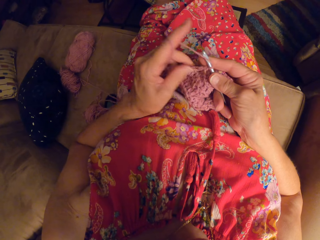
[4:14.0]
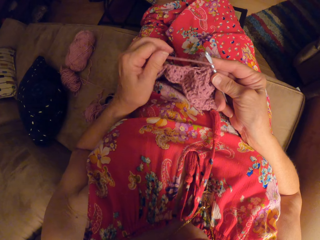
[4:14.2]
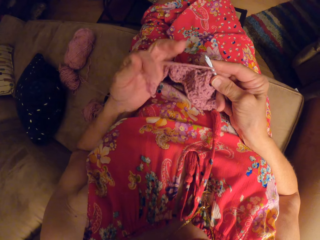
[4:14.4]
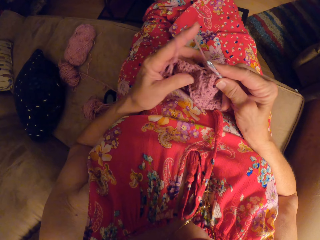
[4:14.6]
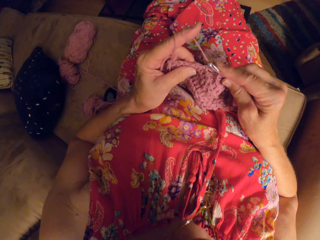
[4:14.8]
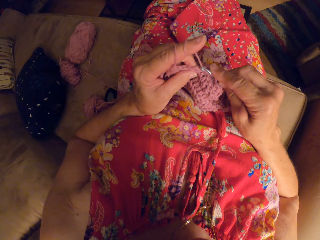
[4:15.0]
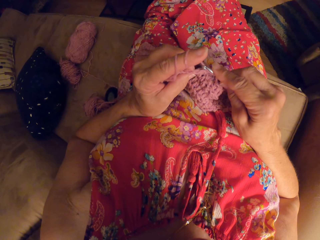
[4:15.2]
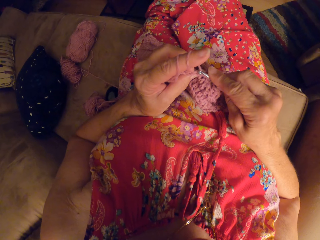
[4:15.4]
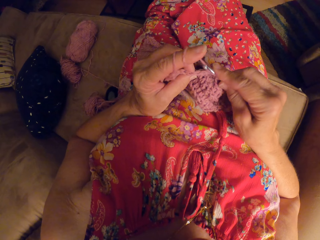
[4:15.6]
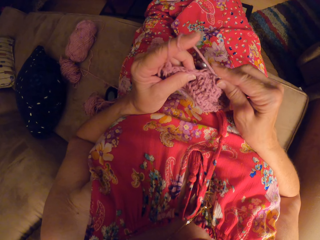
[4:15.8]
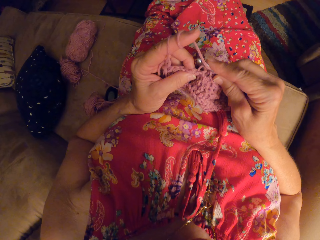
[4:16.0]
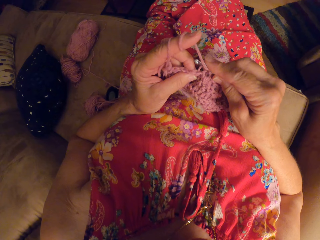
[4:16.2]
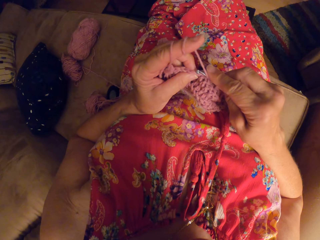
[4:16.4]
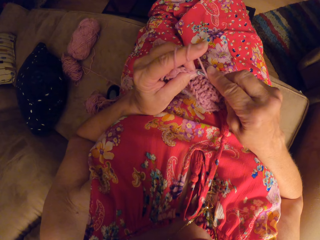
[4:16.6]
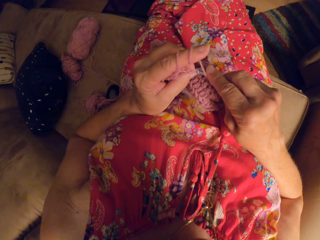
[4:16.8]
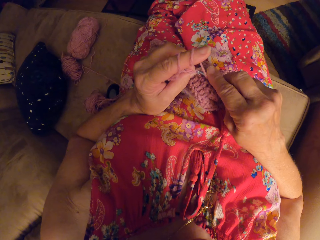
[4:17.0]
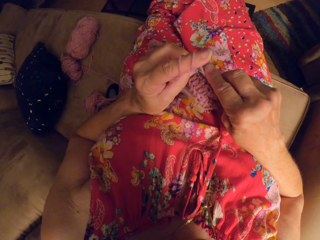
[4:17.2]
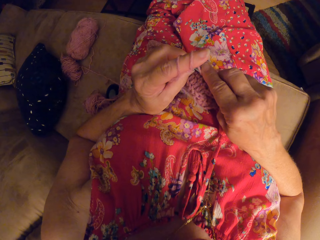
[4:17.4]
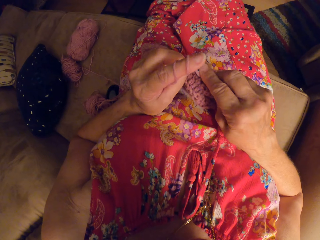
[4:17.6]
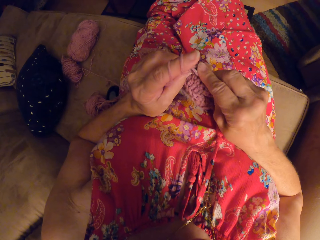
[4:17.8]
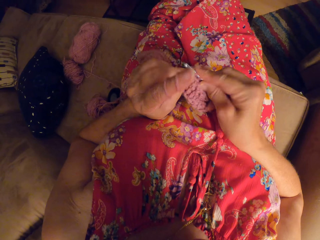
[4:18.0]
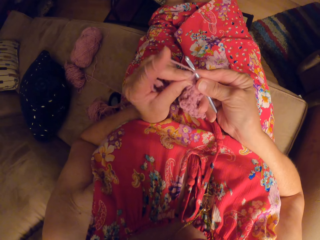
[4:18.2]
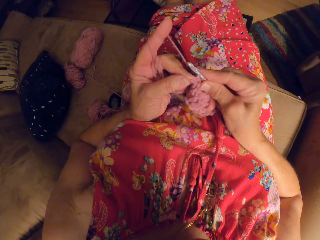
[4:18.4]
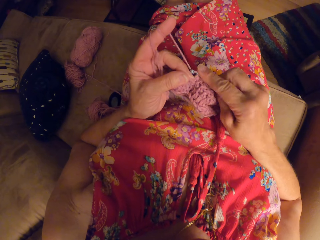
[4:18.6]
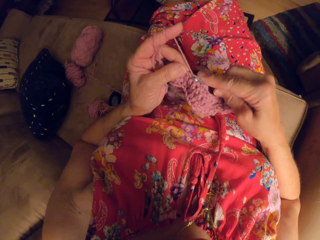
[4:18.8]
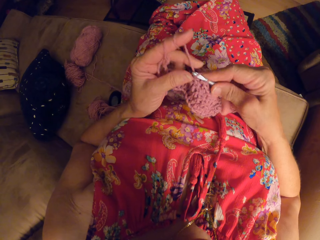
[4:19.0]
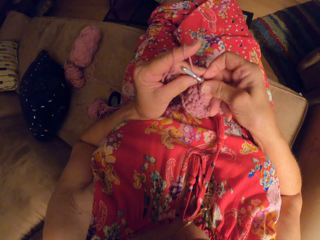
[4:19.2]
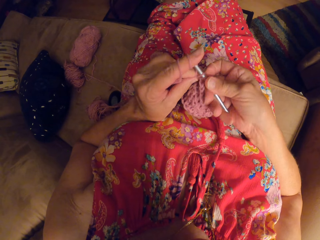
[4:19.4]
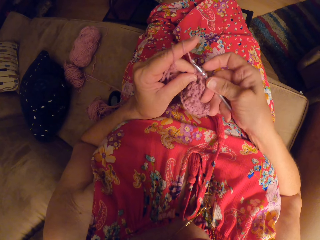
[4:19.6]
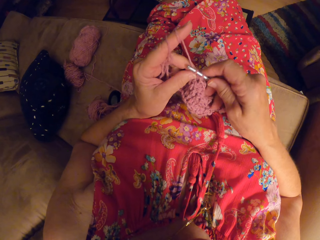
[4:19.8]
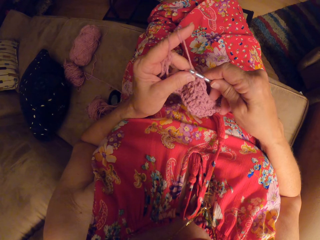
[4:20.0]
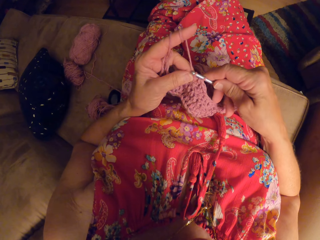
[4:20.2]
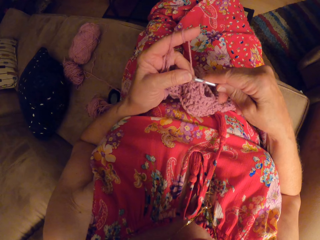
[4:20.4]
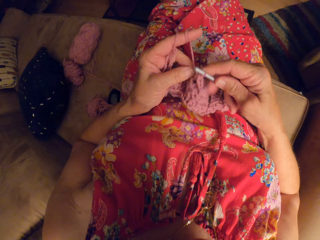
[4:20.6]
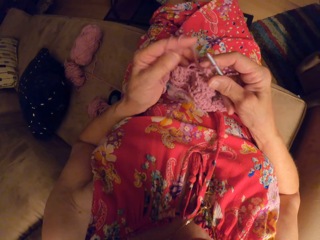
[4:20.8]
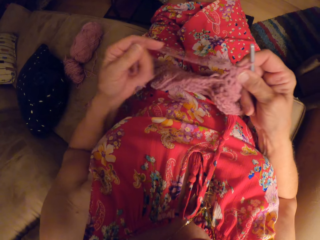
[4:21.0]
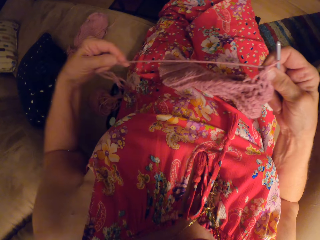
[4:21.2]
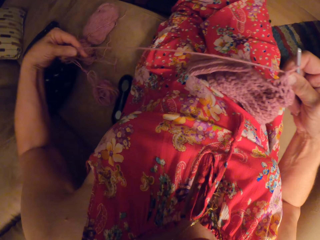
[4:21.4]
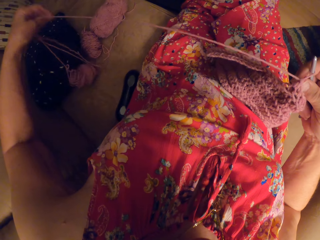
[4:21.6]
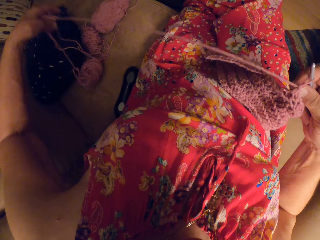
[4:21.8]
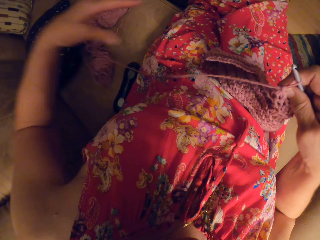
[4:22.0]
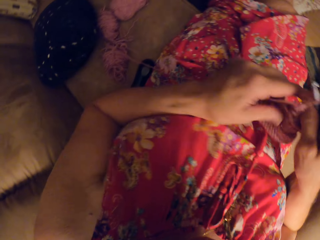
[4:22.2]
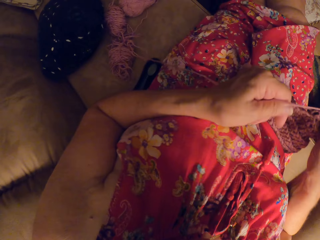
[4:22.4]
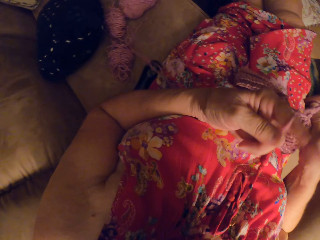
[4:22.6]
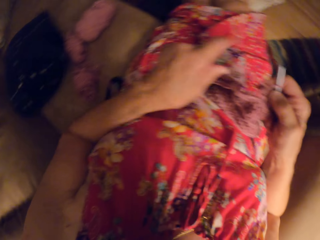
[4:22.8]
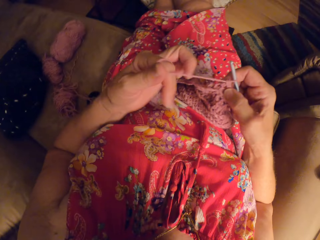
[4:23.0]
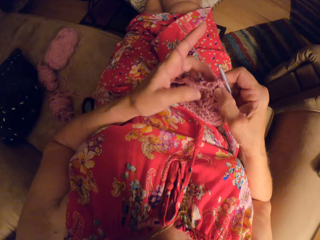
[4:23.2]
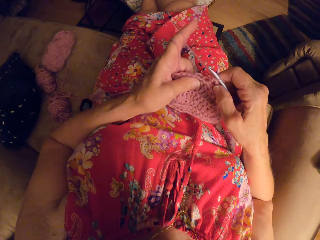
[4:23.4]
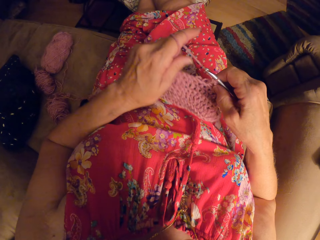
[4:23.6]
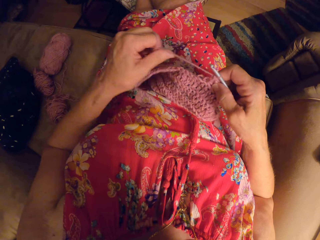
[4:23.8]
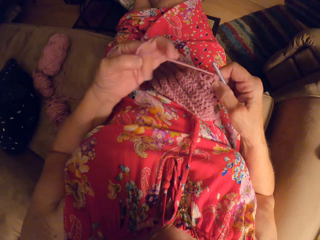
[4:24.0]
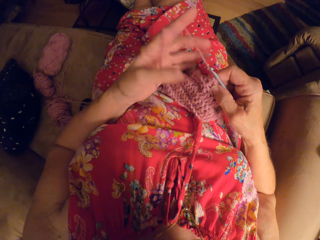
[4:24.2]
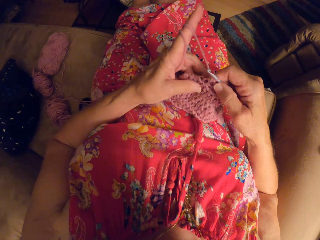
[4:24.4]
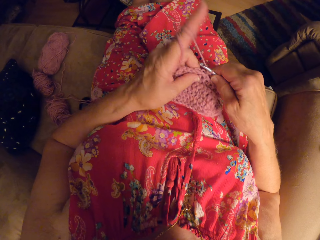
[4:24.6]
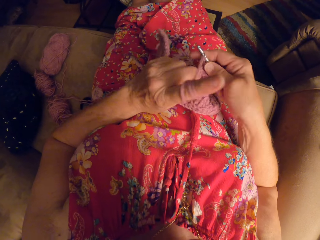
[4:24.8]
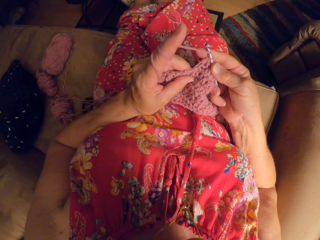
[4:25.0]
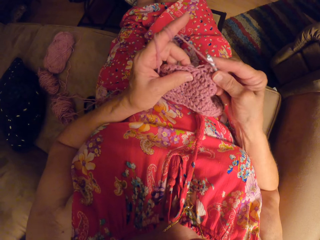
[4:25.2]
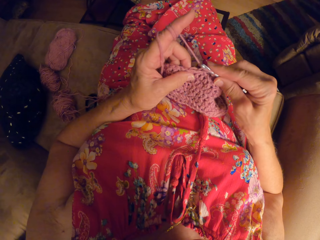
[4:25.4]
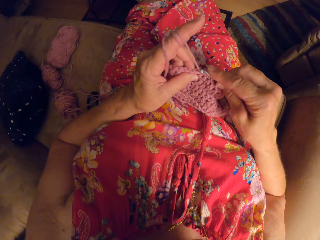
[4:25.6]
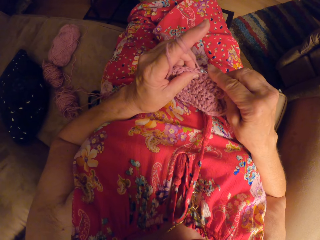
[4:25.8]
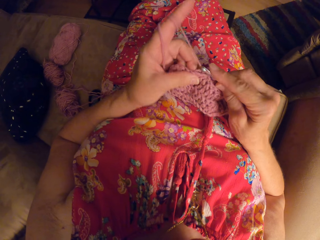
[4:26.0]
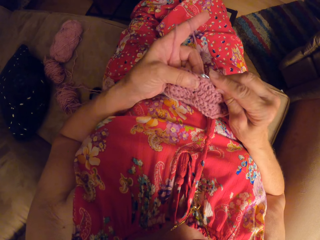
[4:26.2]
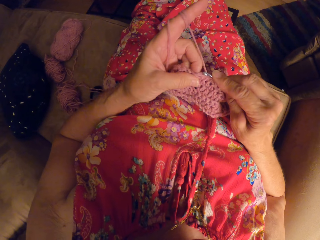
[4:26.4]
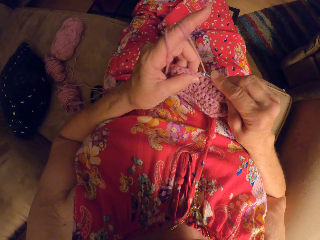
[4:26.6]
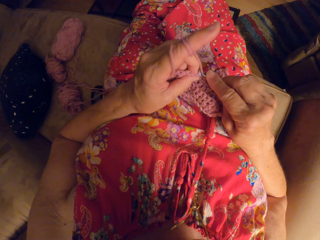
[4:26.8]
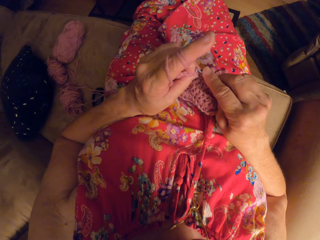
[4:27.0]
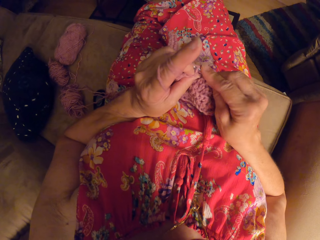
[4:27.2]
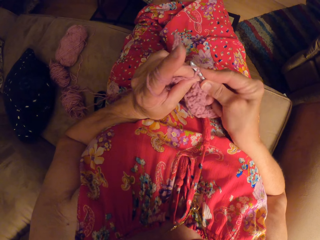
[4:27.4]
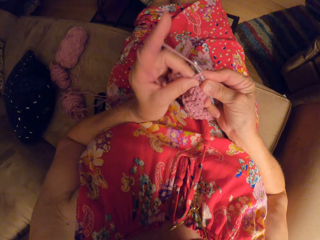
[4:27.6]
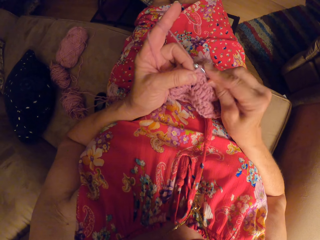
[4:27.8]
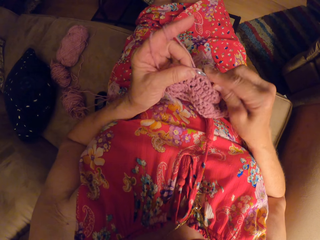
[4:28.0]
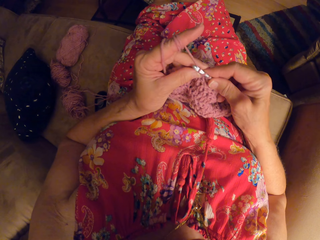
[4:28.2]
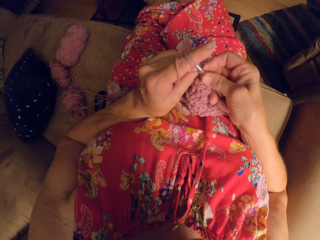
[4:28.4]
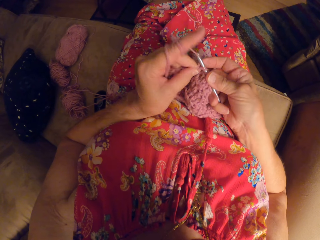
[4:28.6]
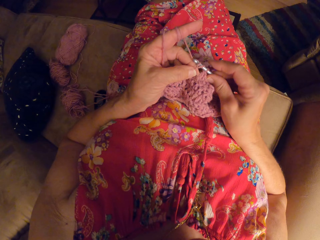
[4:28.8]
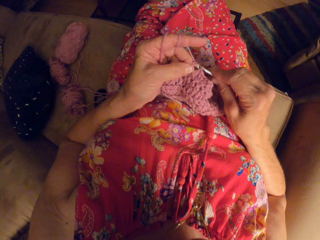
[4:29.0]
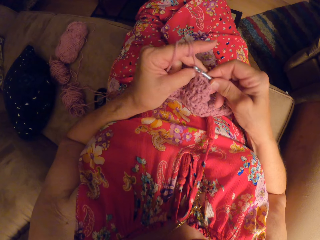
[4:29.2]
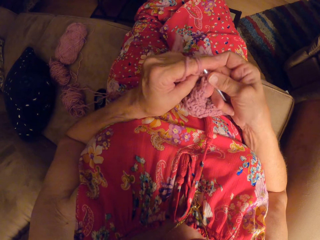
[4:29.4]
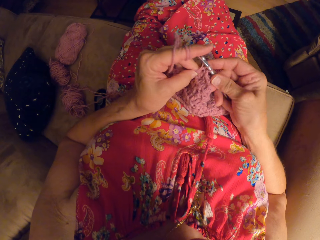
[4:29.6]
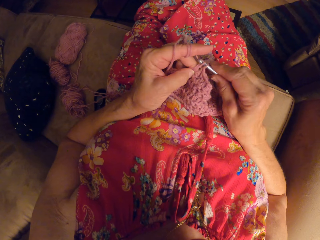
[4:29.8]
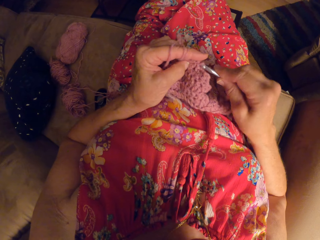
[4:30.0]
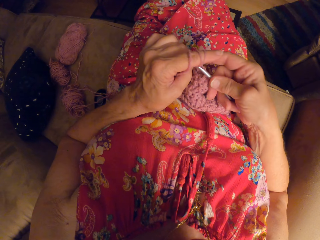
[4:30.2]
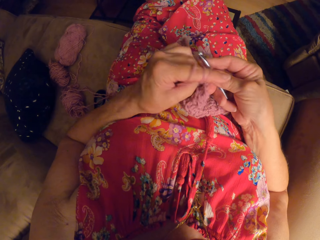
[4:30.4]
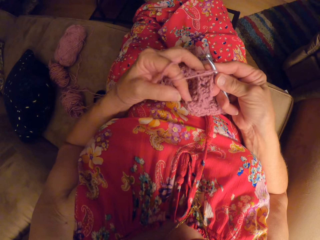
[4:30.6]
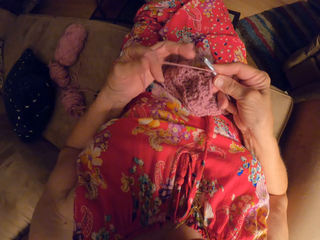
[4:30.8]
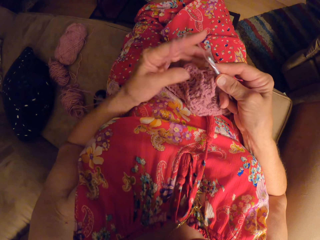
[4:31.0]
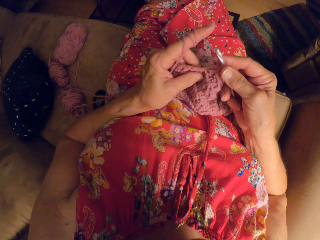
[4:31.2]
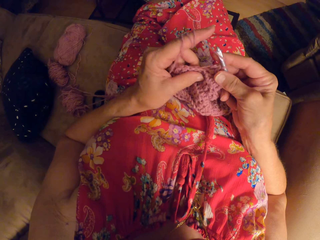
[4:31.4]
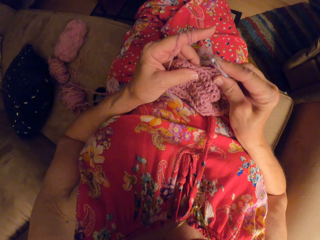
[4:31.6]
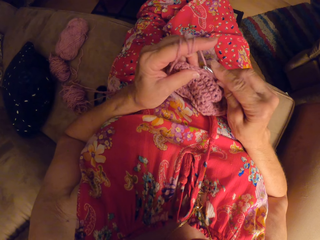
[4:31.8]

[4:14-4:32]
The camera wearer loops the yarn round her left finger. She knits the piece of garment with the knitting pin. She stretches the yarn with her left hand. She loops the yarn round her left finger. She loops the yarn round the knitting pin. She knits the piece of garment with the knitting pin.

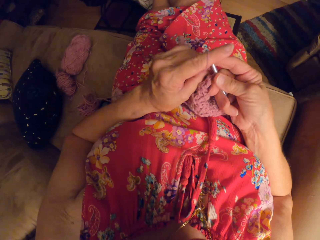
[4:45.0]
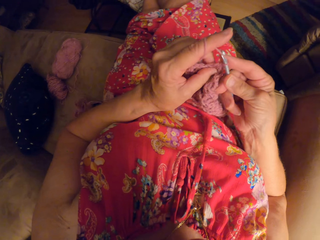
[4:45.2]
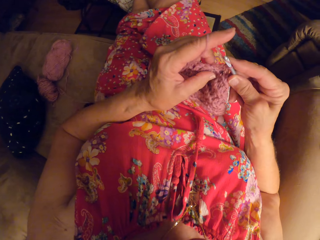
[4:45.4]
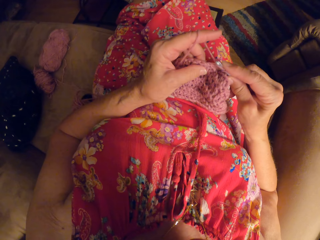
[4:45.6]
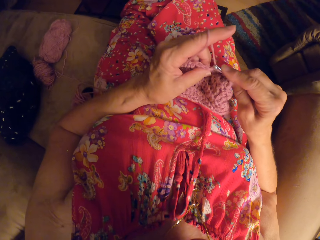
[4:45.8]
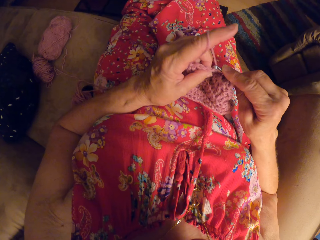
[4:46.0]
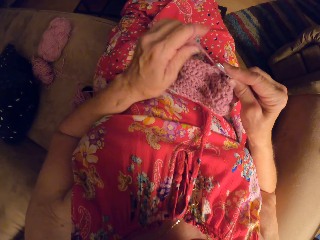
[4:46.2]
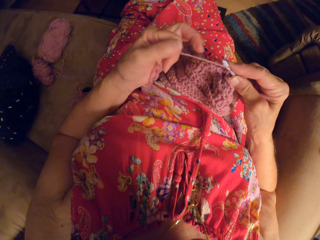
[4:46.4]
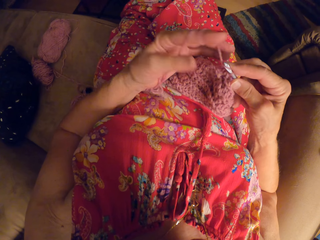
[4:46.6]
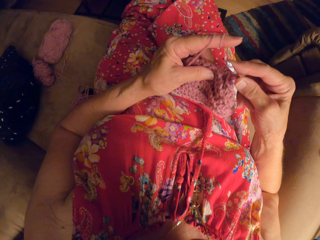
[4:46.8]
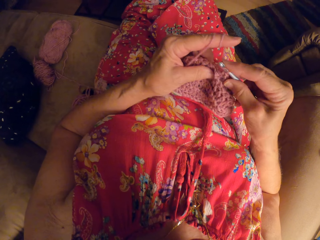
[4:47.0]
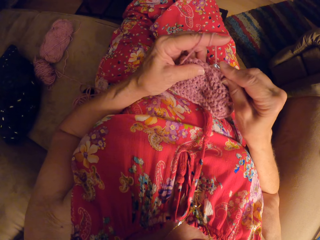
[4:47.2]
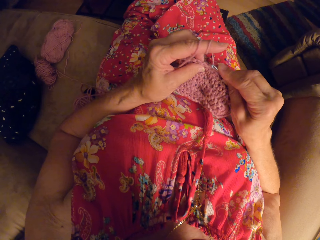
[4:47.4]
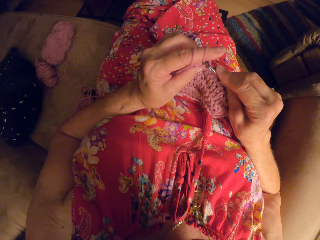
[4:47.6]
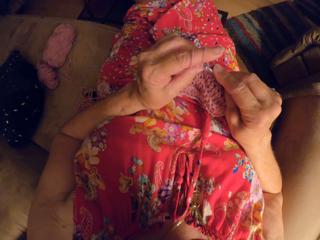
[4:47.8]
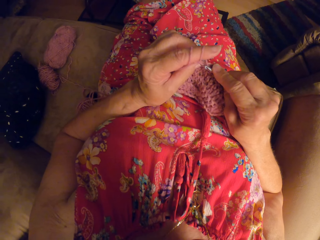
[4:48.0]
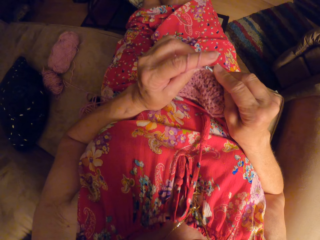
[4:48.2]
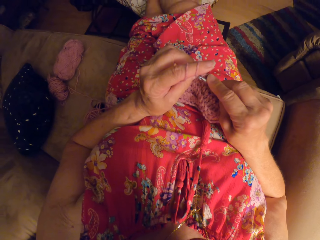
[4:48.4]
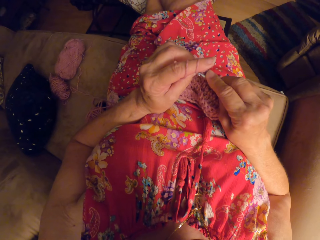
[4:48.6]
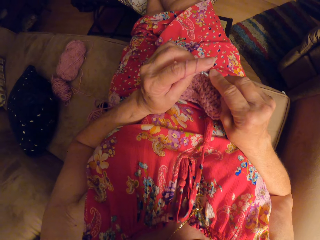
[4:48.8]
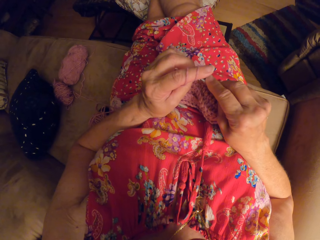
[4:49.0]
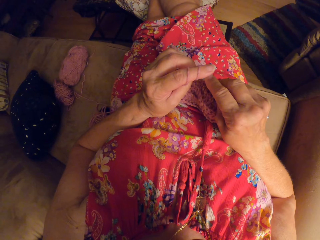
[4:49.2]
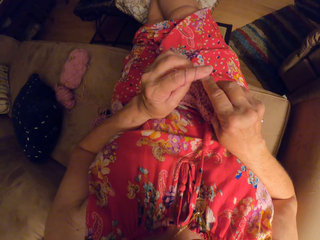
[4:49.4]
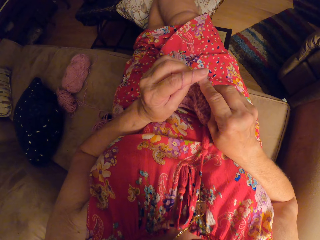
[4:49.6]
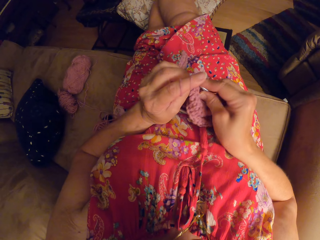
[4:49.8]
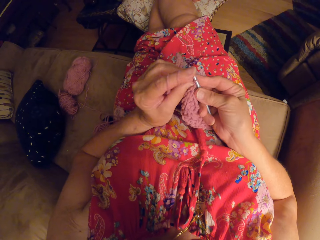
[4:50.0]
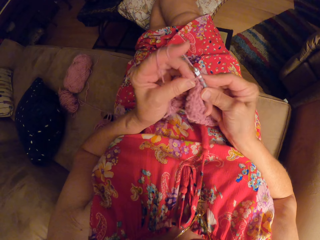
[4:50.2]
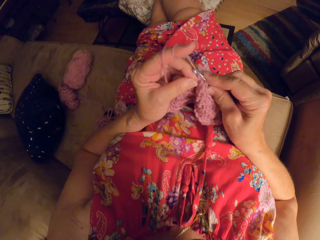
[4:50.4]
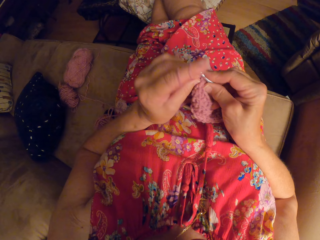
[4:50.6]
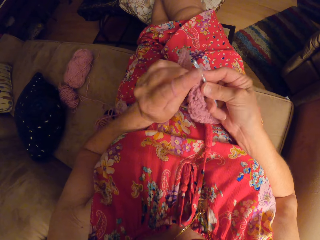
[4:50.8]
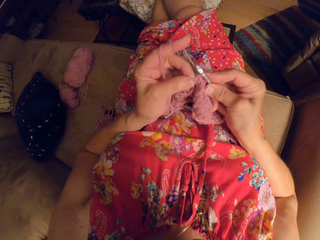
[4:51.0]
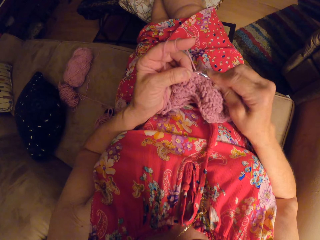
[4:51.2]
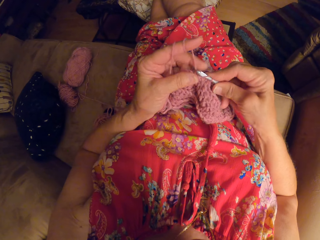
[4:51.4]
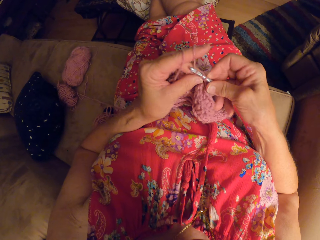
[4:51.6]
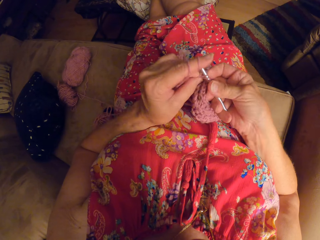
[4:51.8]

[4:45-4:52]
The camera wearer rolls a thread on the finger. They knit a fabric.
